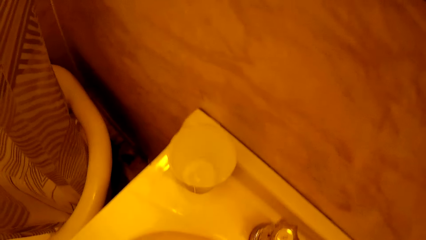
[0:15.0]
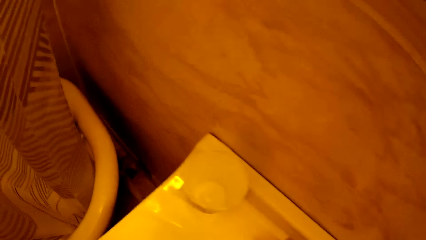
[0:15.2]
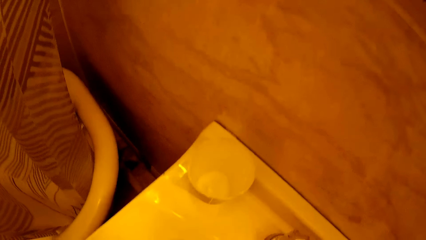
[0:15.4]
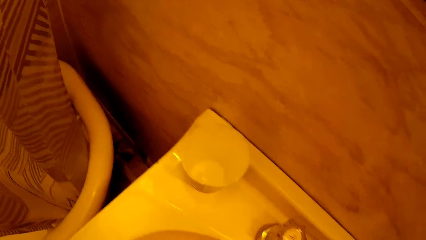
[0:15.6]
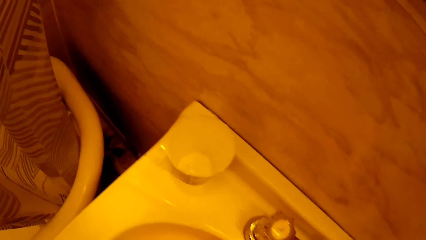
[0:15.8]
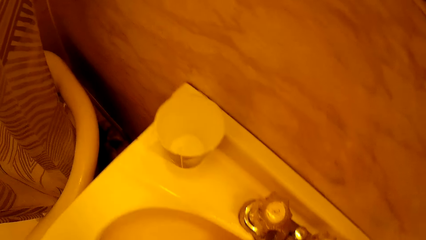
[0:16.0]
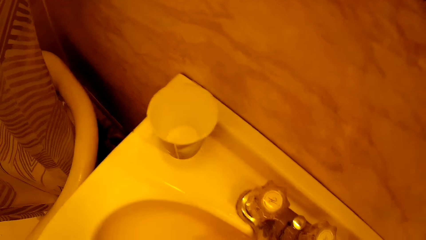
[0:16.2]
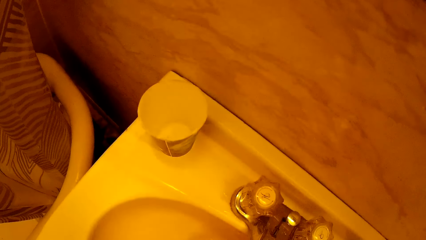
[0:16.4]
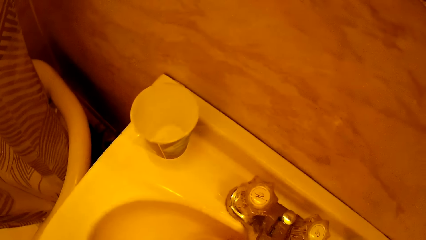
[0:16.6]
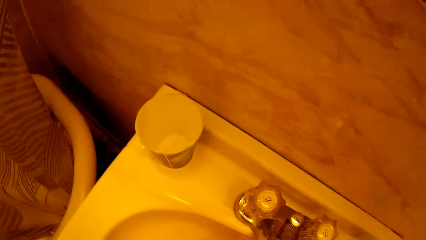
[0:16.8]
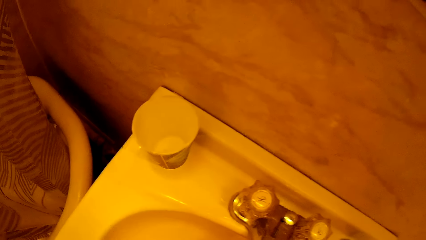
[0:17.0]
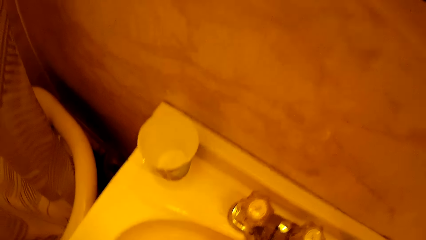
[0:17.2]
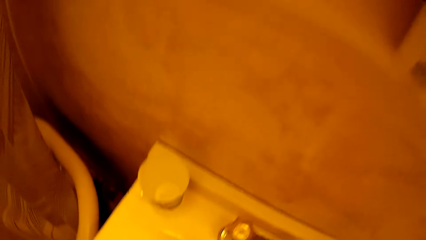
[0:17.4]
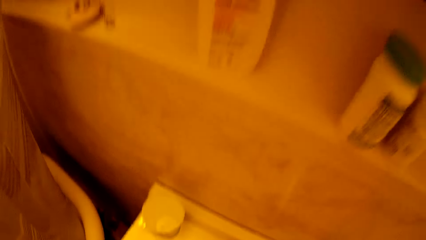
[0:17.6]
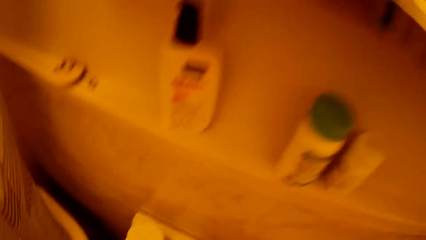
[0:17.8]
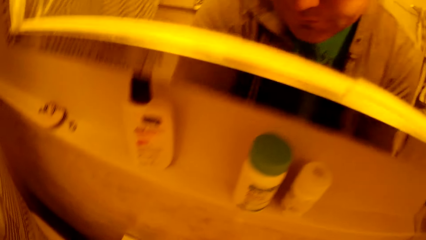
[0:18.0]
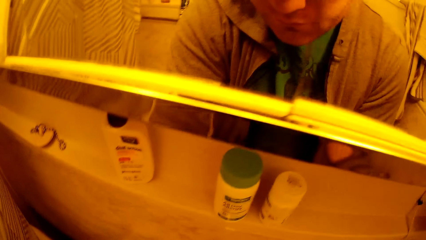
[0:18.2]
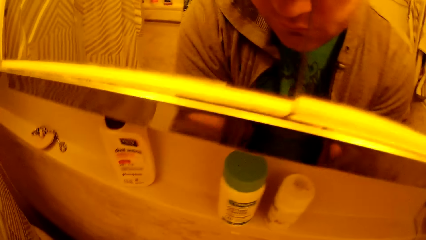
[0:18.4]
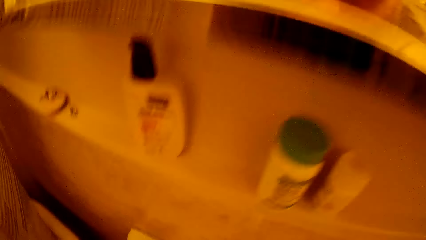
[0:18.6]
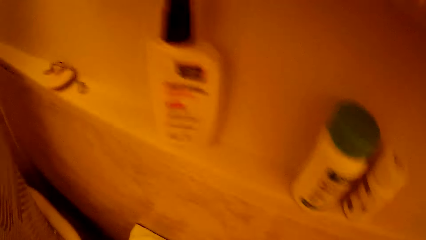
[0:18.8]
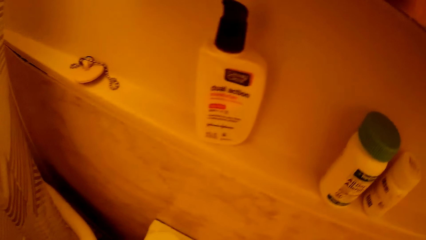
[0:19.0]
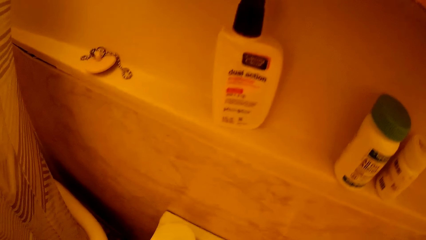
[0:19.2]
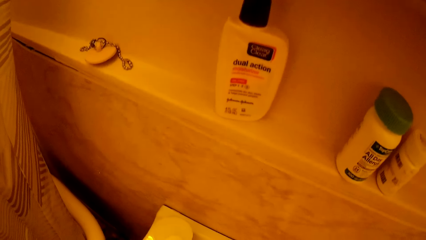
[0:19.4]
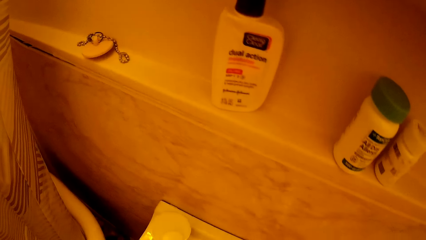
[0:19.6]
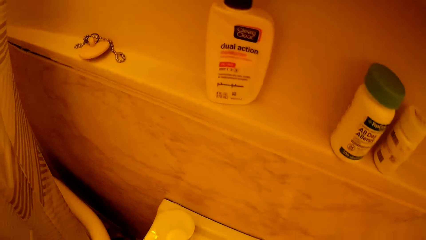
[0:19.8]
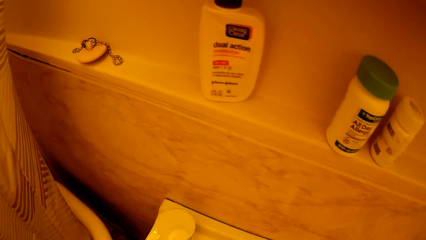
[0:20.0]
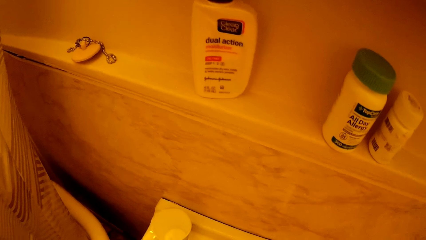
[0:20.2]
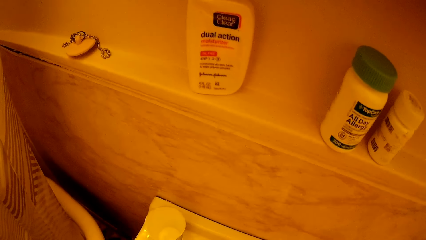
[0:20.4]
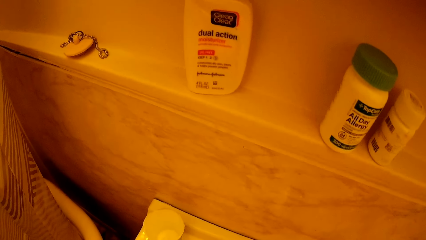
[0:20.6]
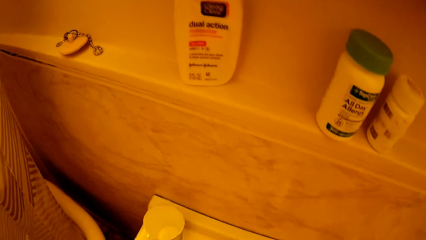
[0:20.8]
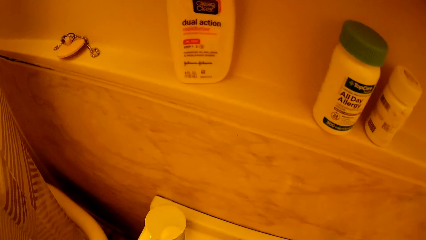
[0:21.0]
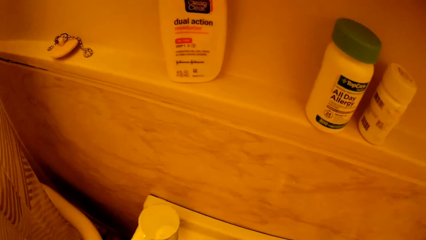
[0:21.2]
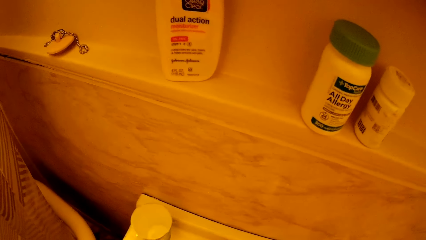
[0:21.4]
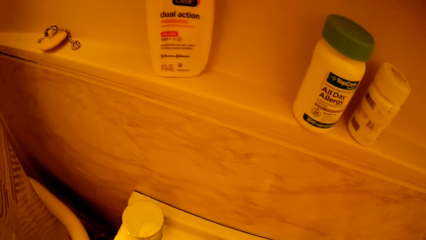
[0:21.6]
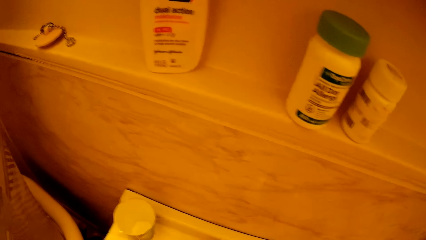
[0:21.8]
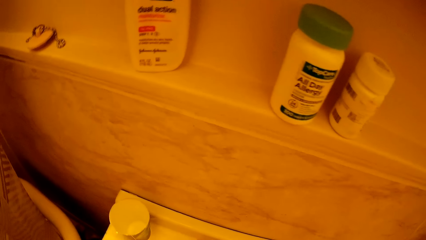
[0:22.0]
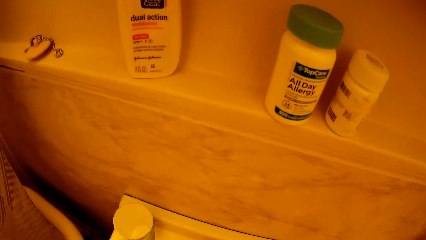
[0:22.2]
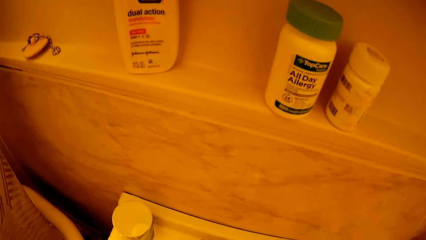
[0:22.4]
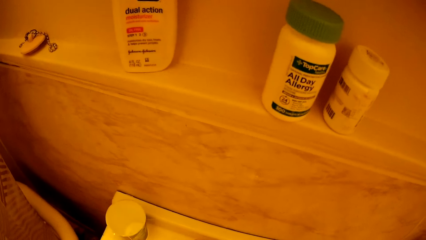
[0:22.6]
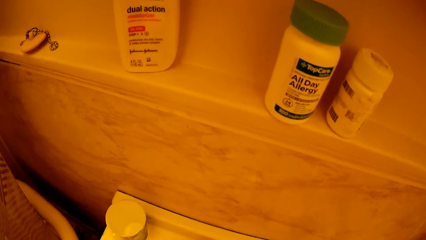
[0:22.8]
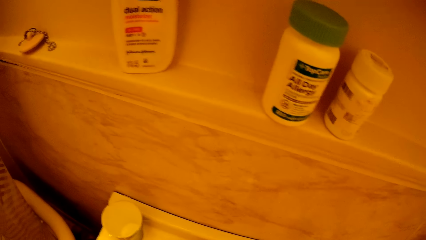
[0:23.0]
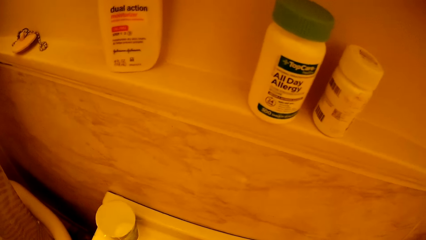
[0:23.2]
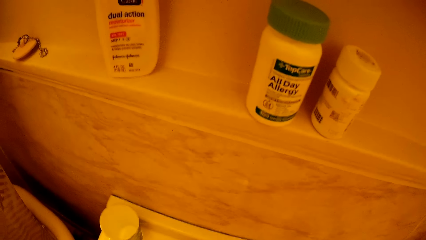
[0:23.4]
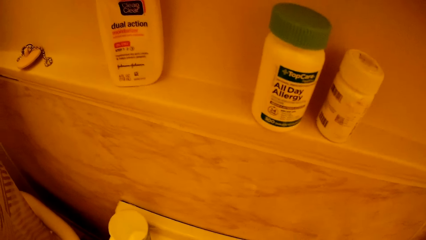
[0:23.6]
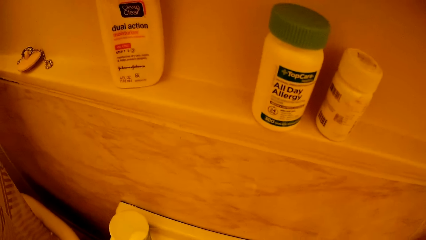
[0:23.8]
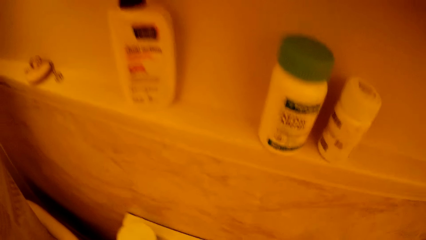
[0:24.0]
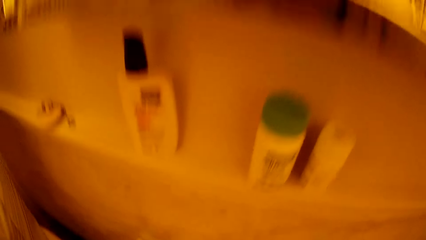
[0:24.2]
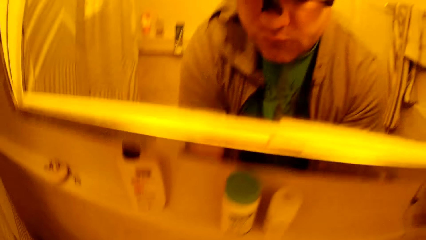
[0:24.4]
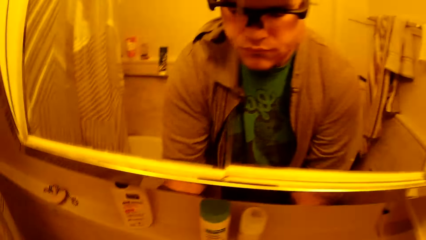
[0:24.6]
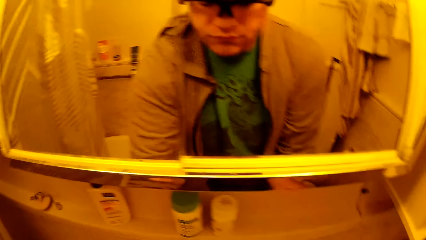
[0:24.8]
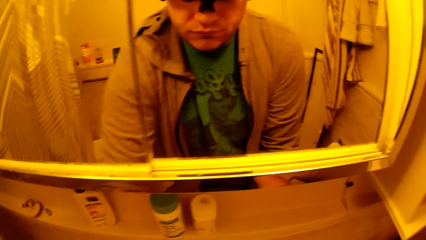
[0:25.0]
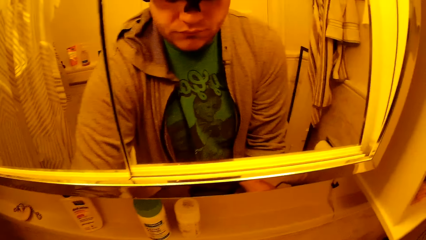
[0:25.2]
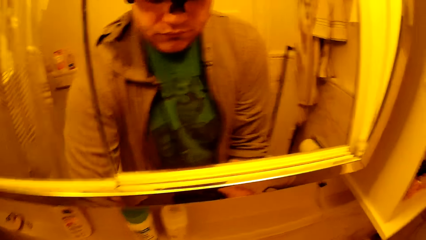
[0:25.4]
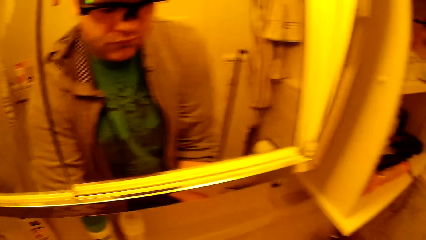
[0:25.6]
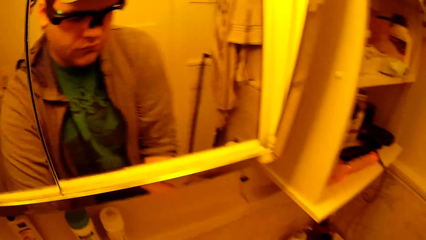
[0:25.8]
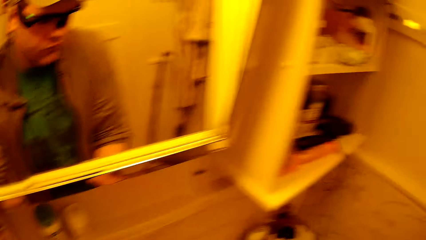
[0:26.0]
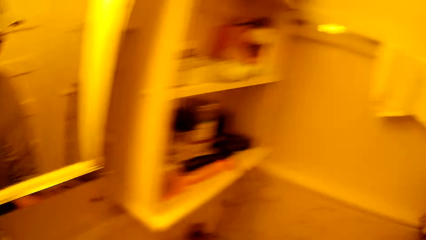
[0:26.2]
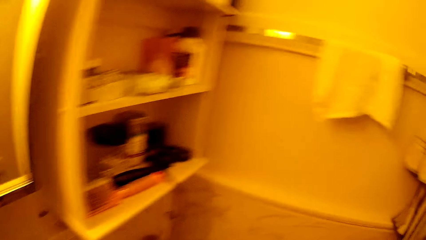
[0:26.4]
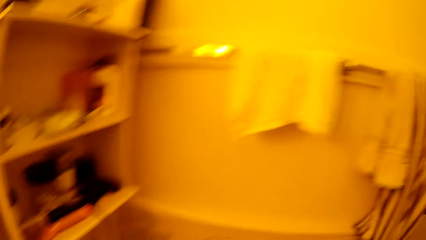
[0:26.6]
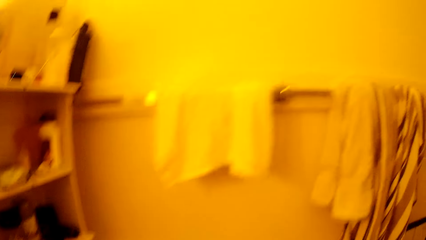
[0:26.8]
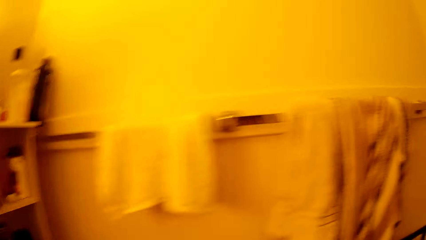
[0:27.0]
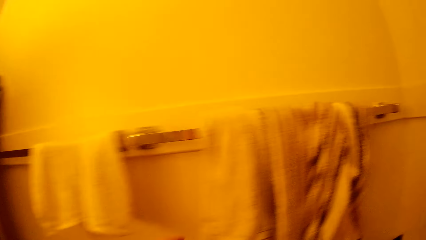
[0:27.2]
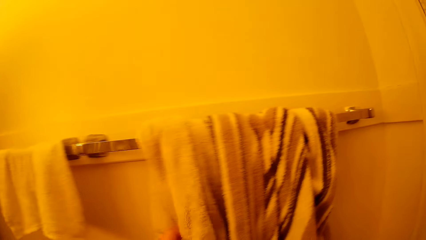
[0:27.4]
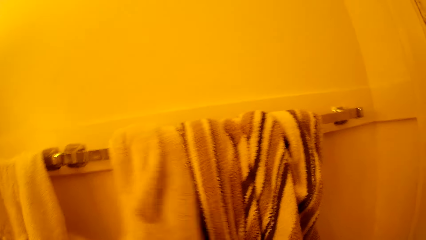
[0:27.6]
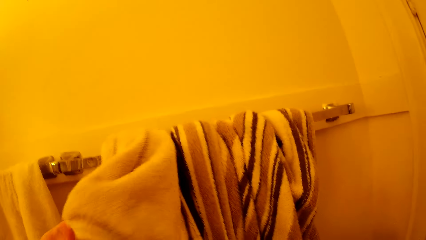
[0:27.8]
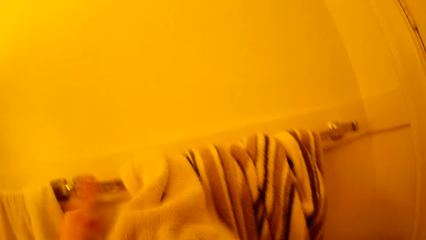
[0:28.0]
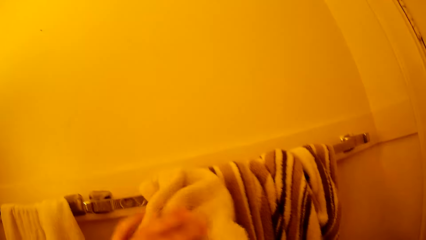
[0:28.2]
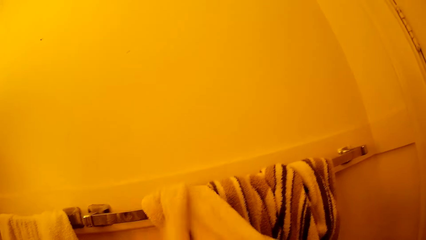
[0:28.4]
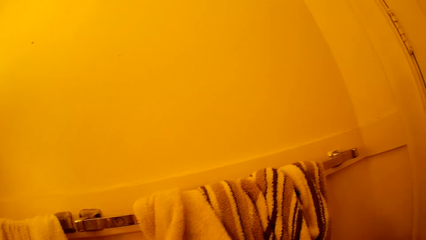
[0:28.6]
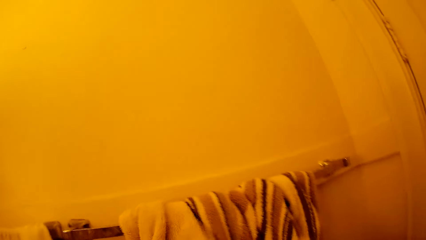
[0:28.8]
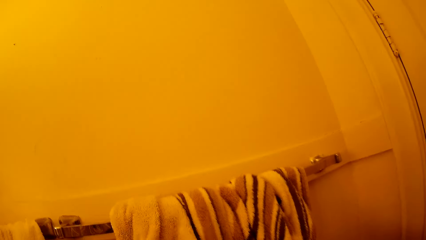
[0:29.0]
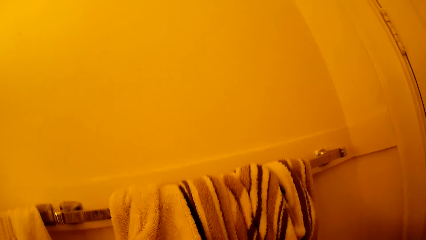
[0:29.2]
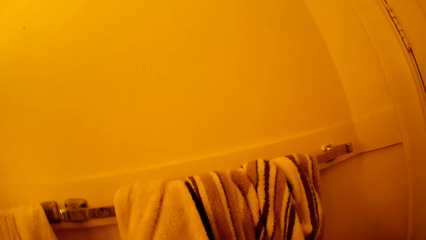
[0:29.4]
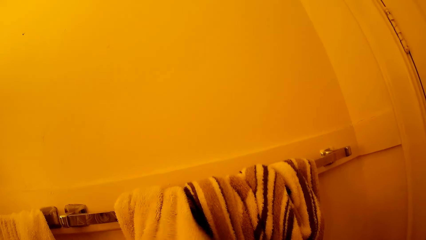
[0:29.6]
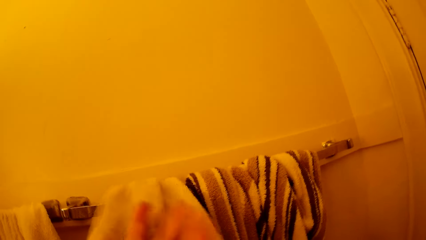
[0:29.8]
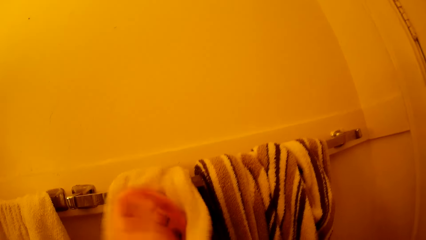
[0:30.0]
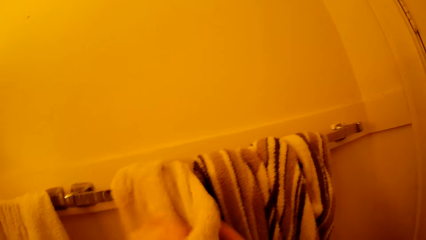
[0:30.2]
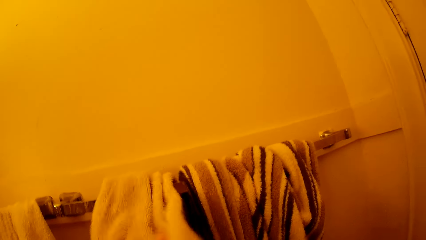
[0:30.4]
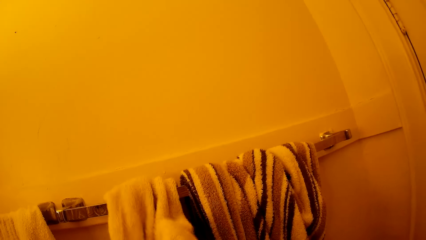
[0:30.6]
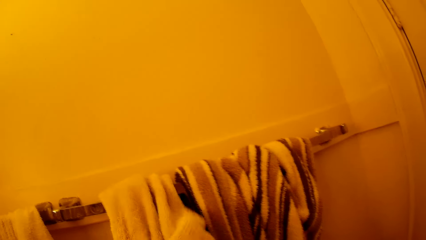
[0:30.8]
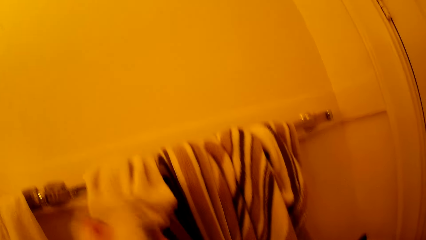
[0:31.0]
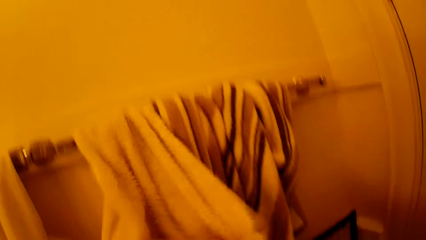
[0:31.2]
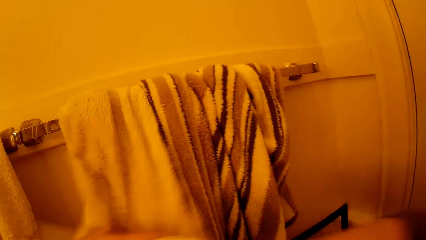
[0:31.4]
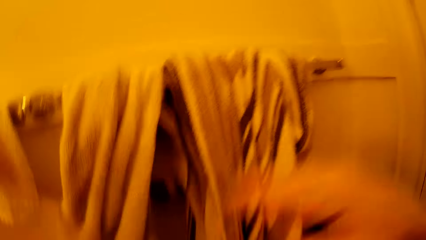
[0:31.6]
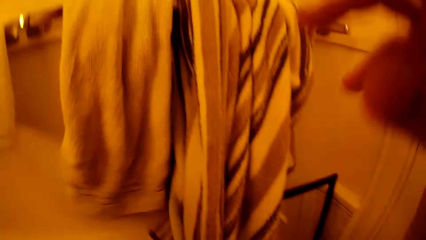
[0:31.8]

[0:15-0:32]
The camera wearer cleans his hands. He moves around. He dries his hand with a towel.
